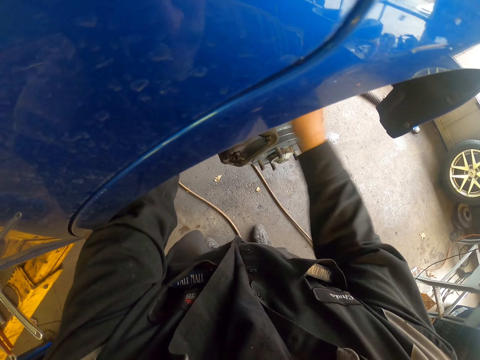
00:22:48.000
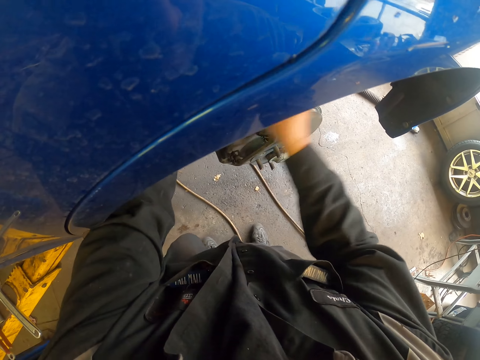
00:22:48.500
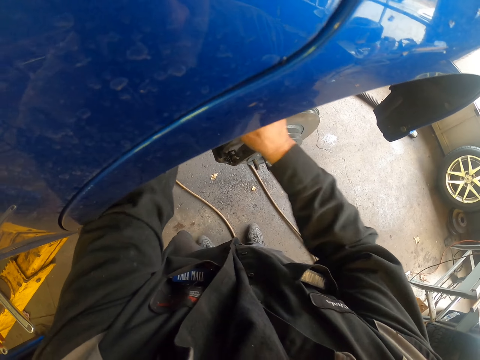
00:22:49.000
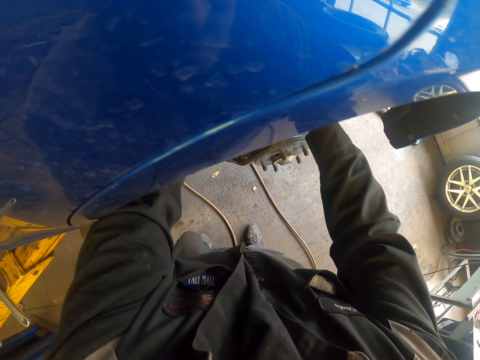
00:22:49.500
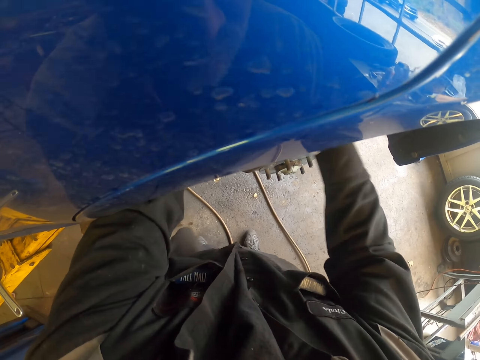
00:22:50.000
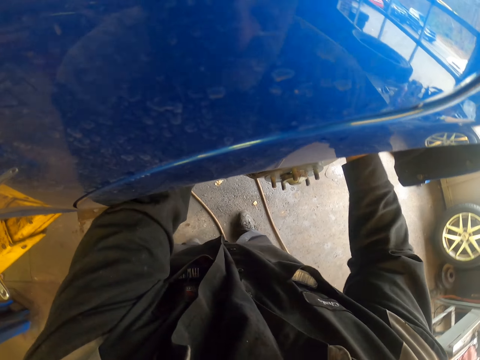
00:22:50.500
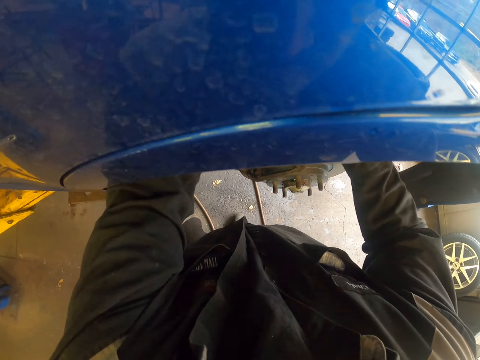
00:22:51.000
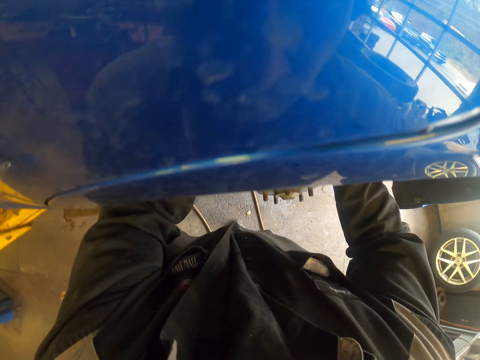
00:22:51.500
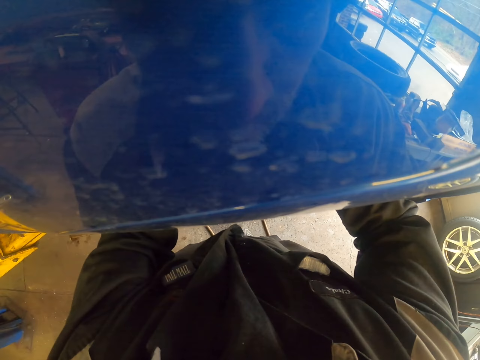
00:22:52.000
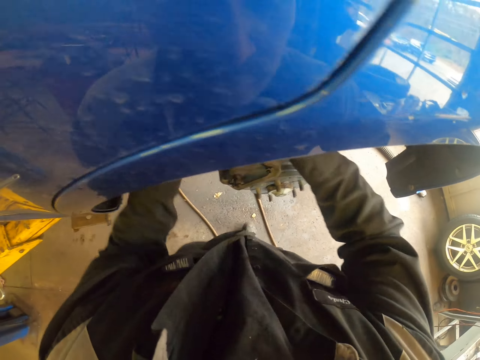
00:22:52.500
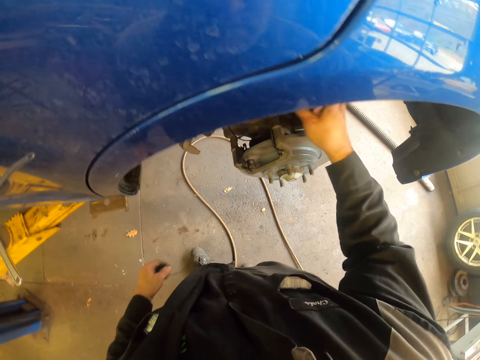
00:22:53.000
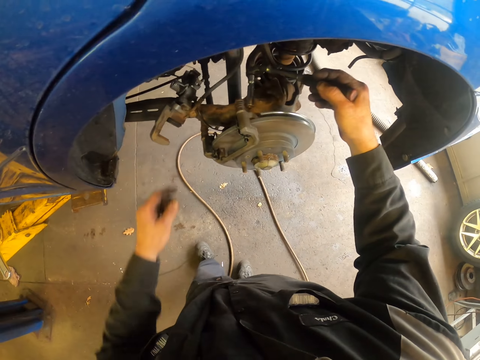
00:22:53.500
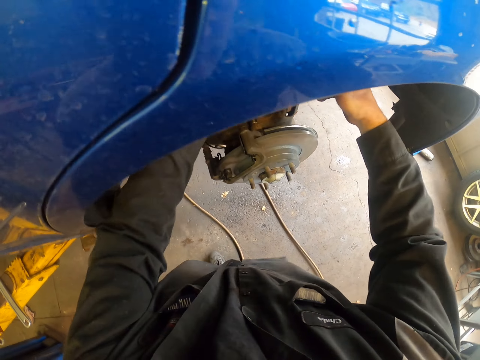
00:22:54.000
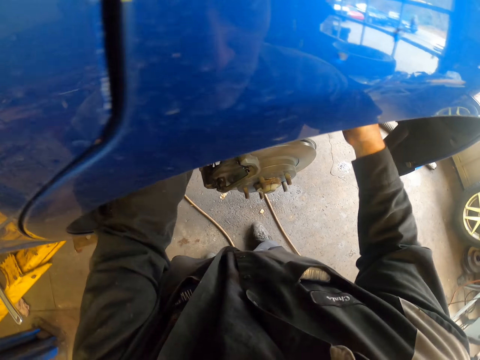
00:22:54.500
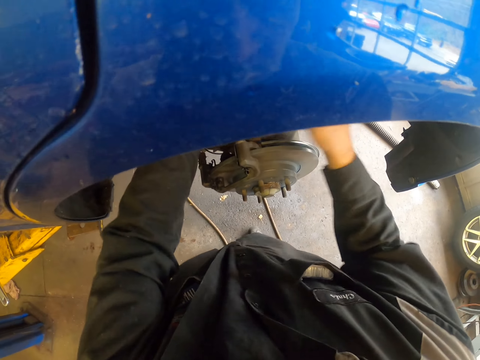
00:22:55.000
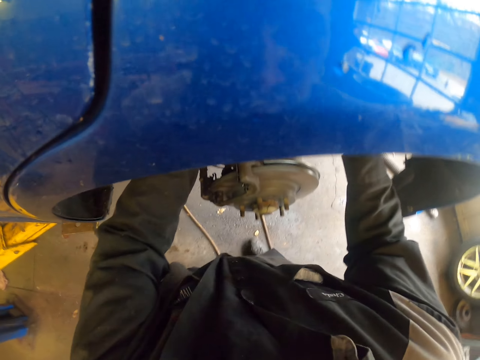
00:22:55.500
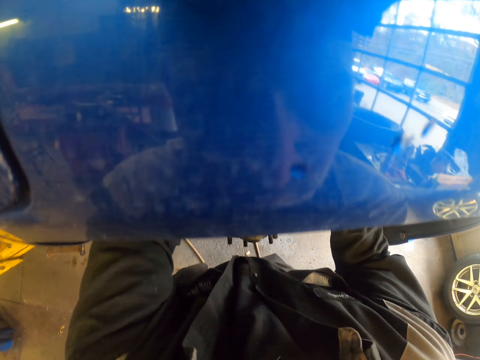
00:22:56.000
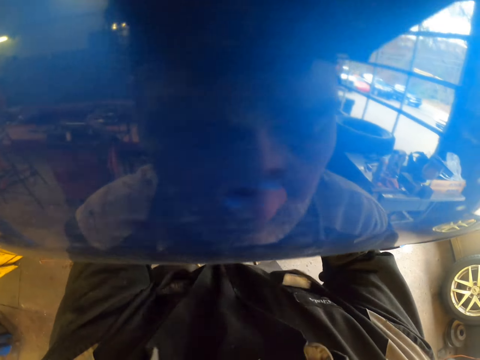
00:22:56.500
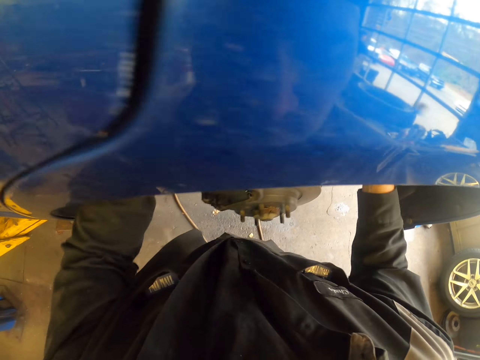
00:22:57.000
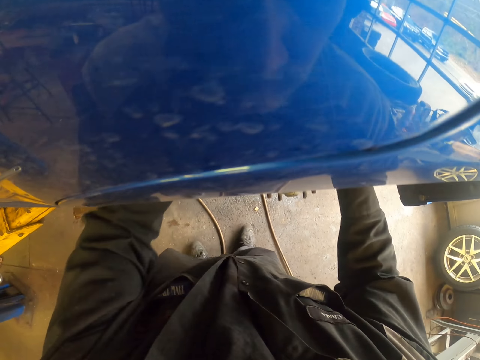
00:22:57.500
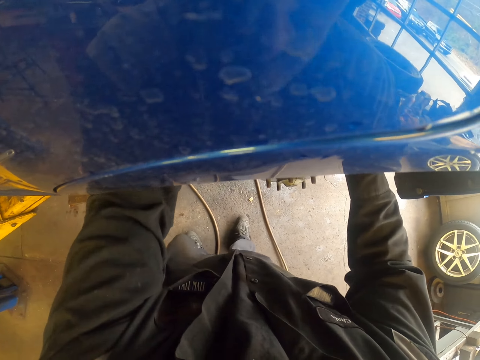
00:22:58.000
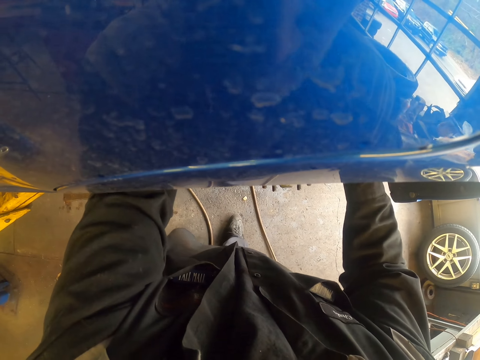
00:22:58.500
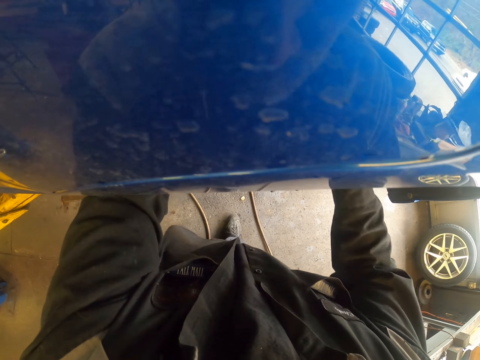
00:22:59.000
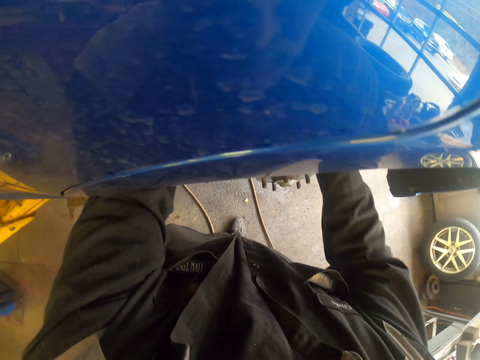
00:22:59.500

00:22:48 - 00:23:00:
The camera wearer holds the wheel bearing system. They tighten the bolt with a socket ratchet. They shake the socket ratchet. They hold the wheel bearing system.

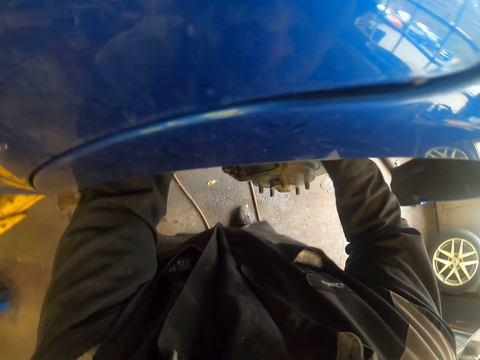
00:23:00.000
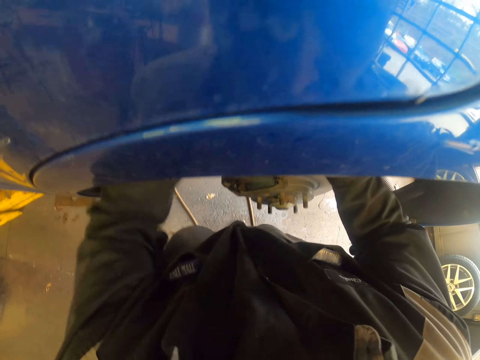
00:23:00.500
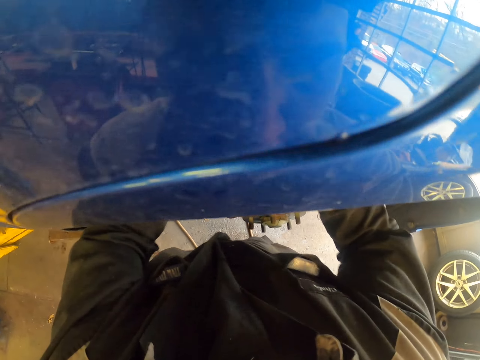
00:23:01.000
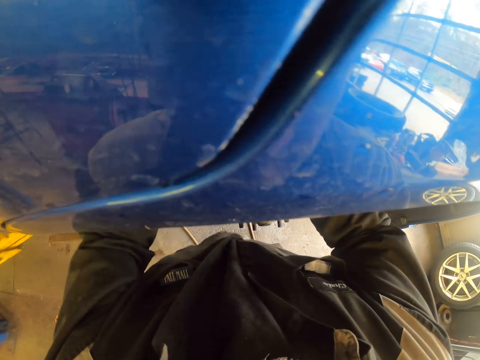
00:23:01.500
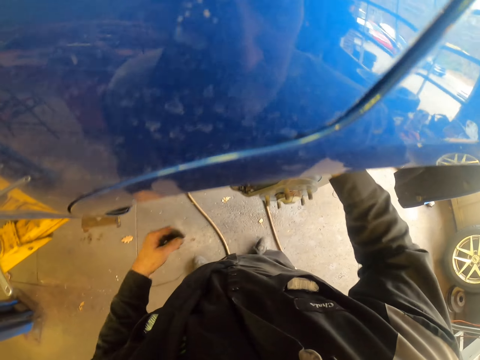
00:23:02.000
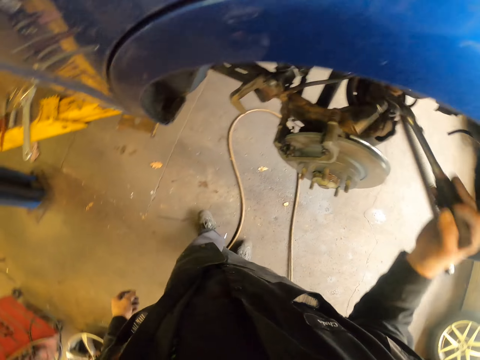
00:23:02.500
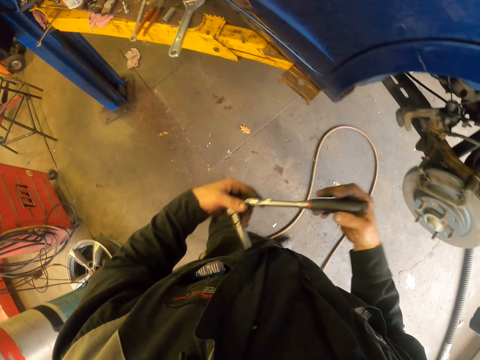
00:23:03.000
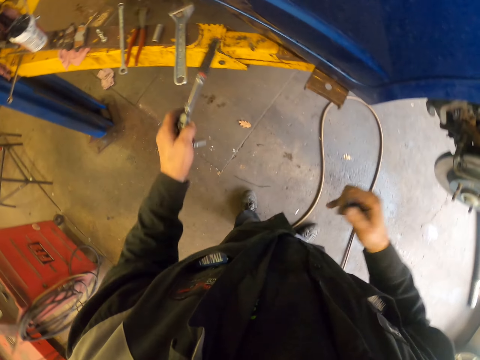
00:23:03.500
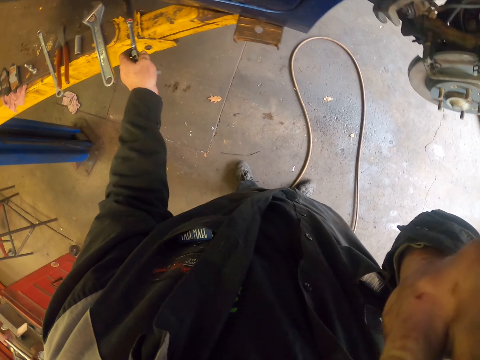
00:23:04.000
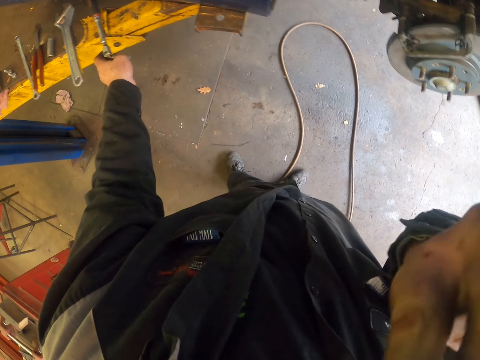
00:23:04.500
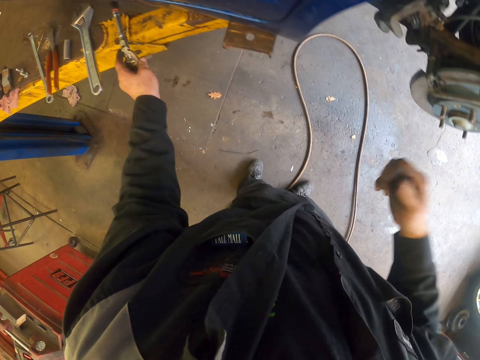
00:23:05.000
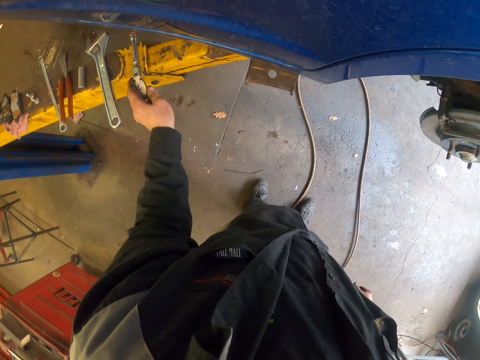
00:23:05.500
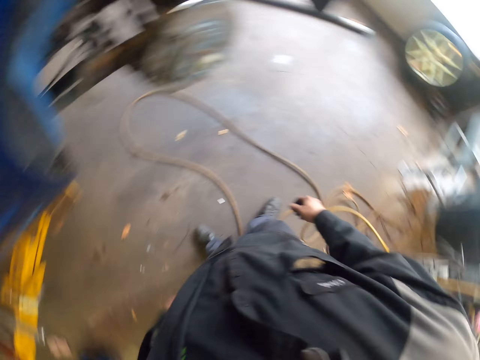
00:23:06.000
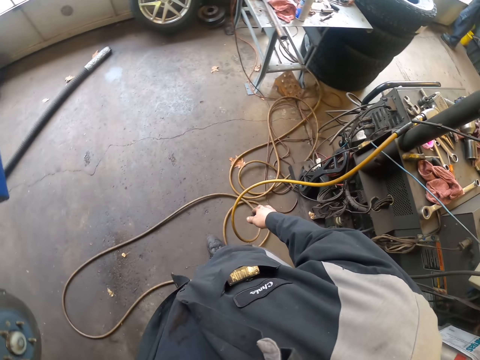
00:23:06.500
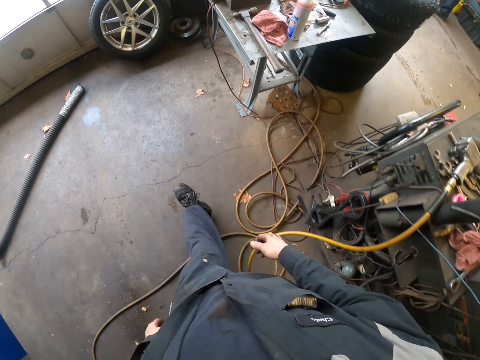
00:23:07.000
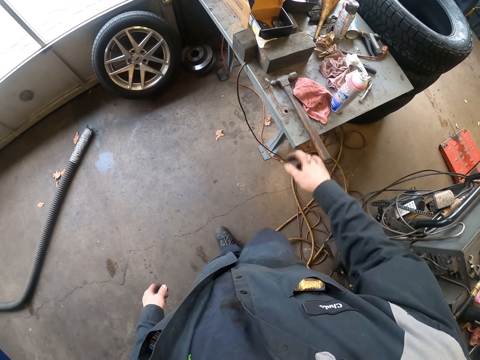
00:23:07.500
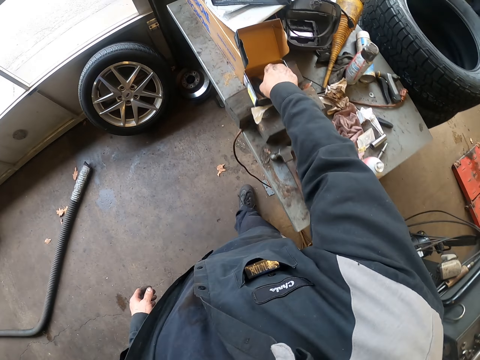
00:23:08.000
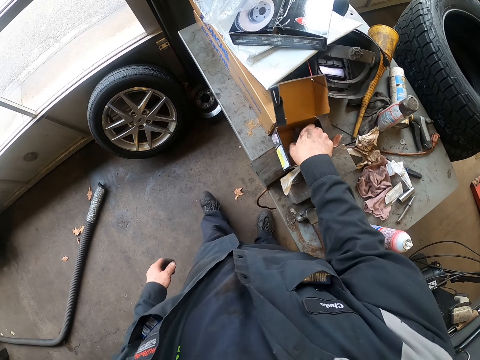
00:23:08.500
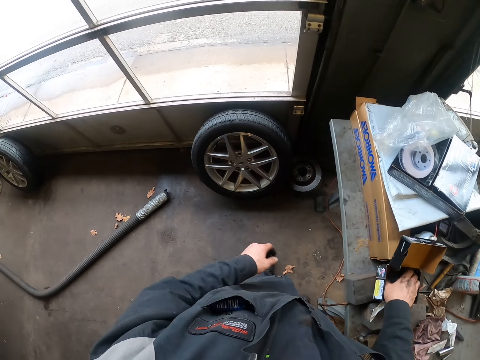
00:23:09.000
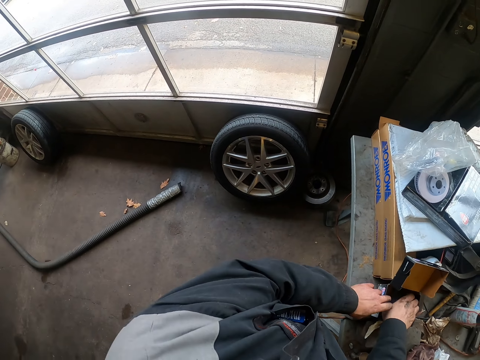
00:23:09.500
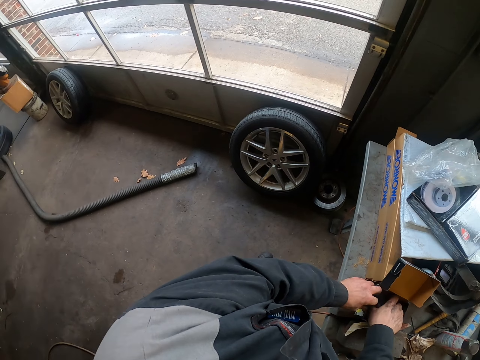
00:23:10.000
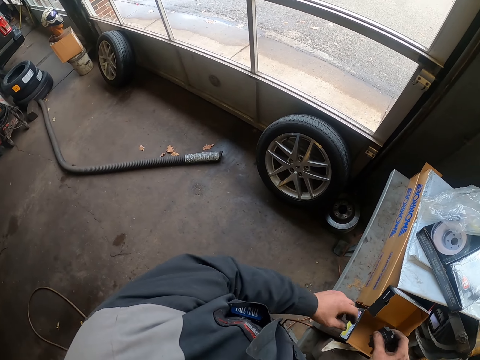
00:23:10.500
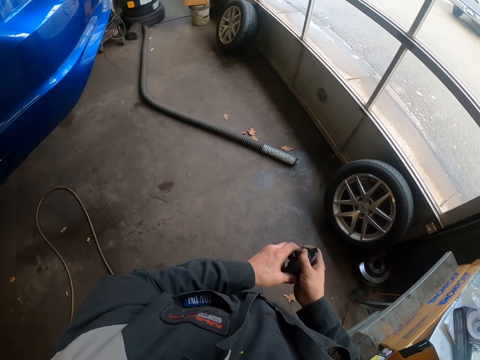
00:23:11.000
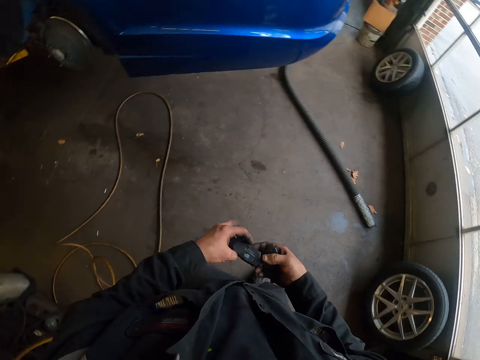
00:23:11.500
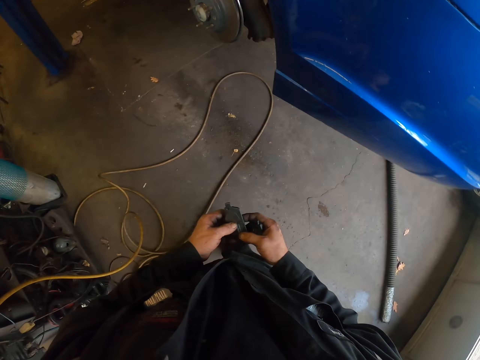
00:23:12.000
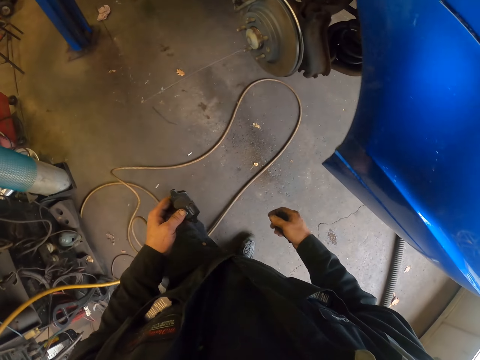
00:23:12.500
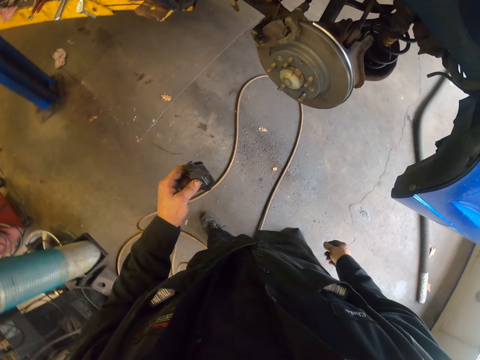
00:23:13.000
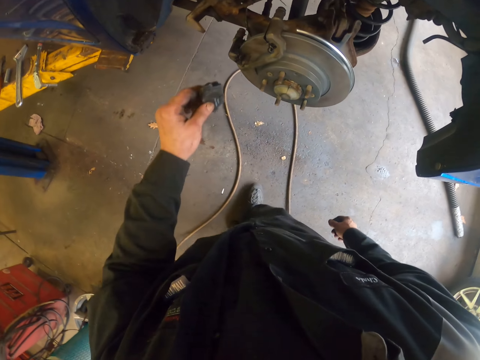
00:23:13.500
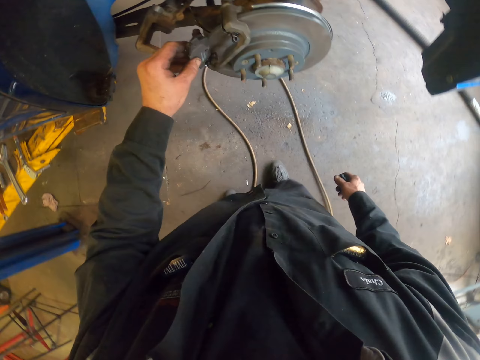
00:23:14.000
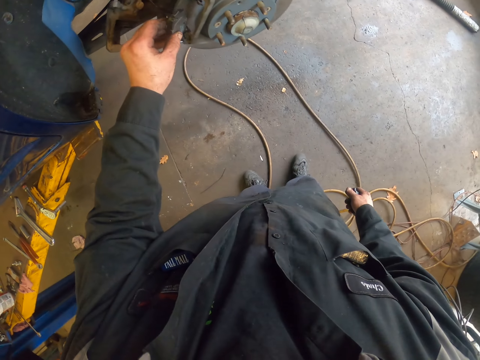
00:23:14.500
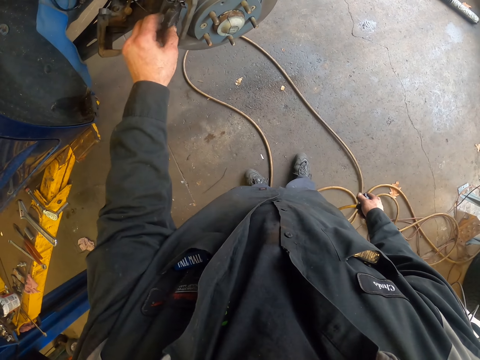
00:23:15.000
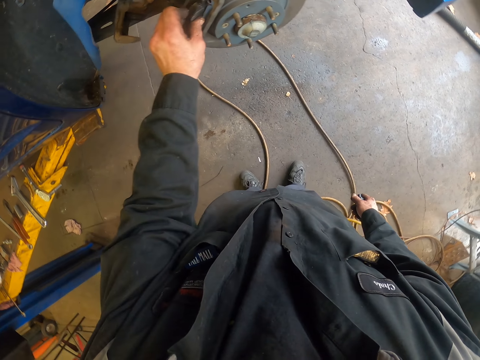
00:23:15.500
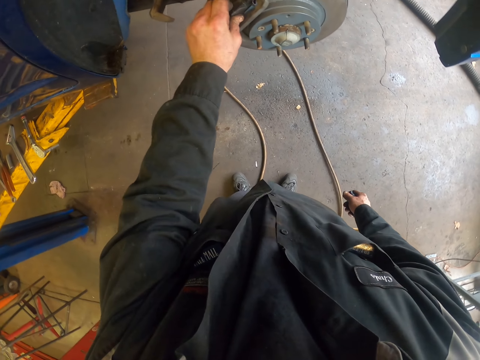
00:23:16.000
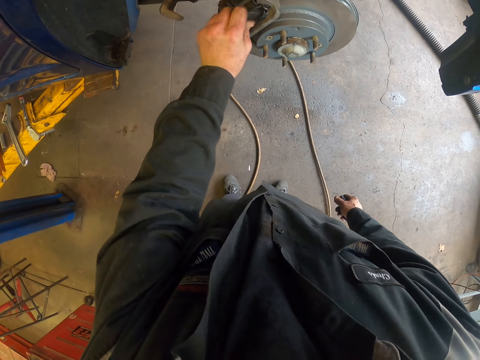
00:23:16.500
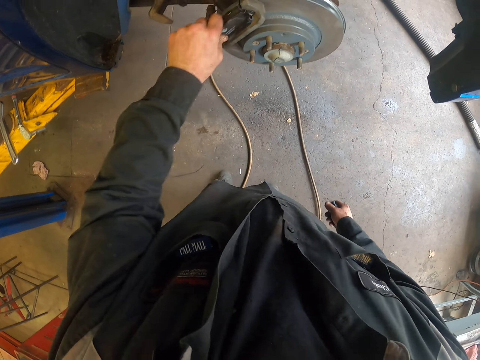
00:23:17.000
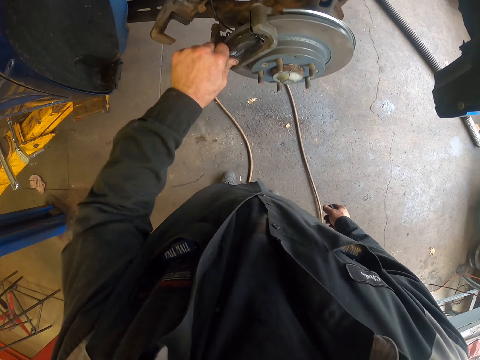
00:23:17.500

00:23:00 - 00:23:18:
The camera wearer shakes a socket ratchet. They turn around. They pick the socket ratchet with the other hand. They scratch their face. They put the socket ratchet on the metal structure. They turn around. They walk around. They pick the brake pads in the box. They pick a brake pad with the other hand. They walk around. They fix the brake pad on the wheel bearing system.
